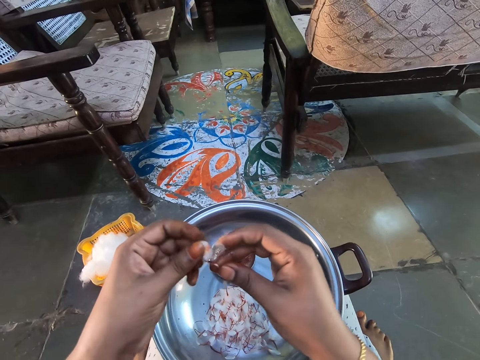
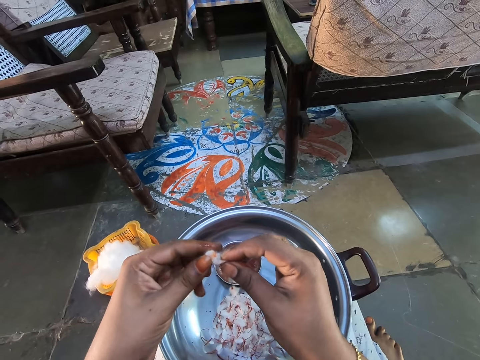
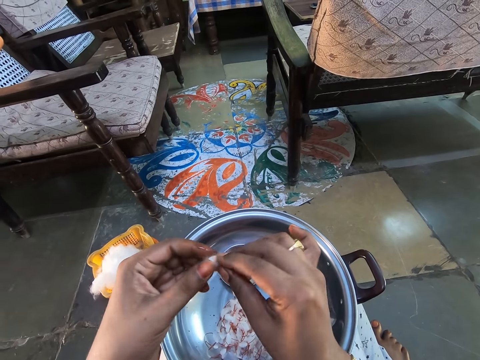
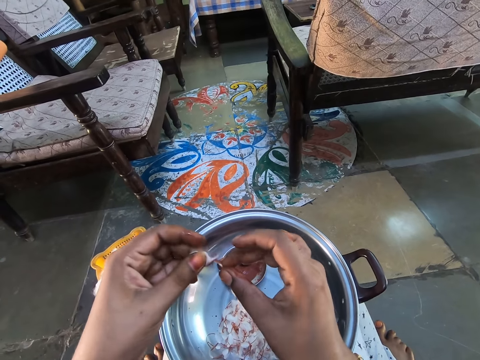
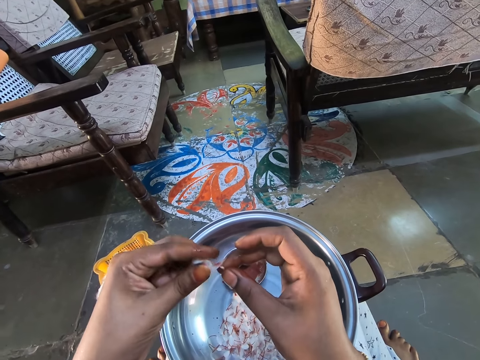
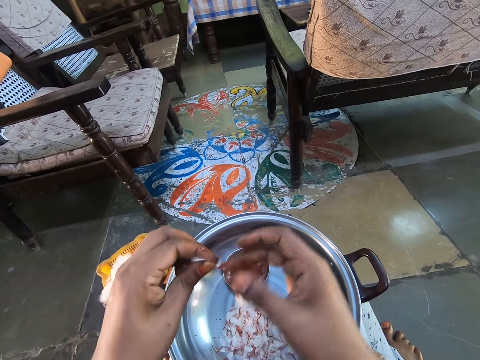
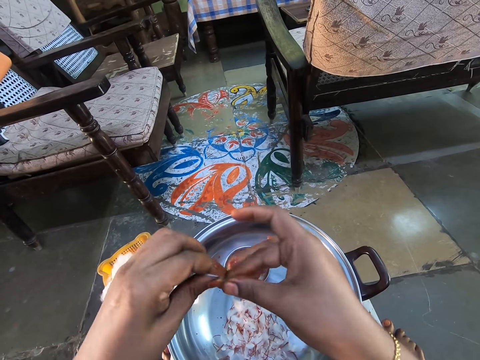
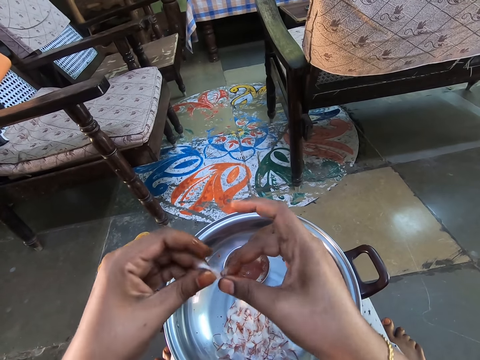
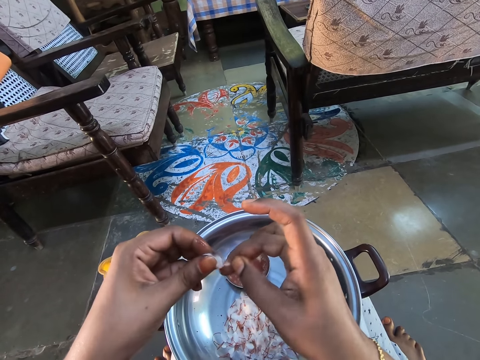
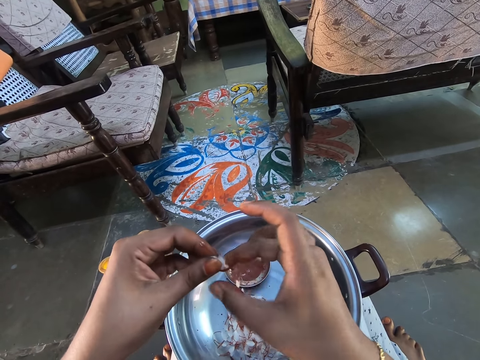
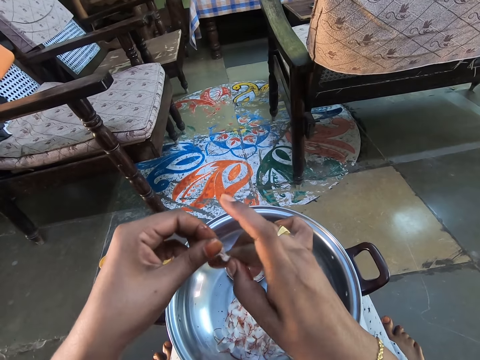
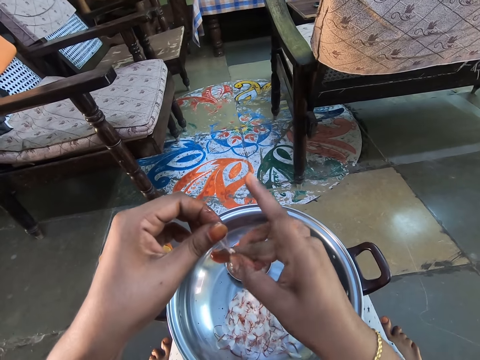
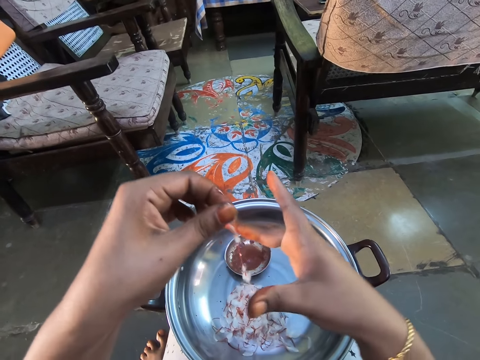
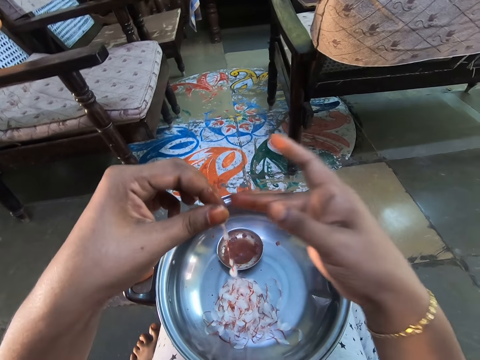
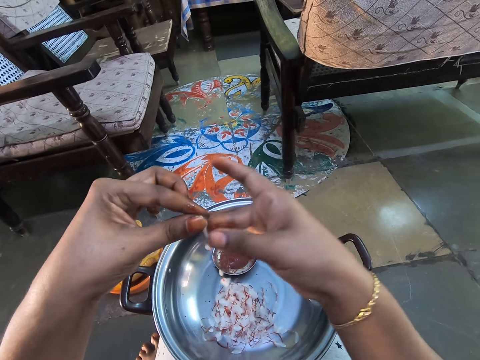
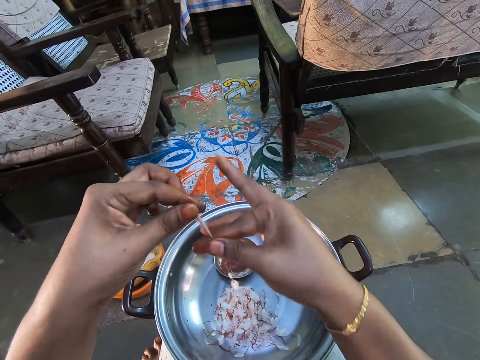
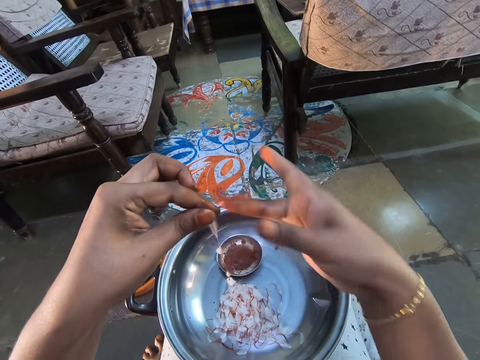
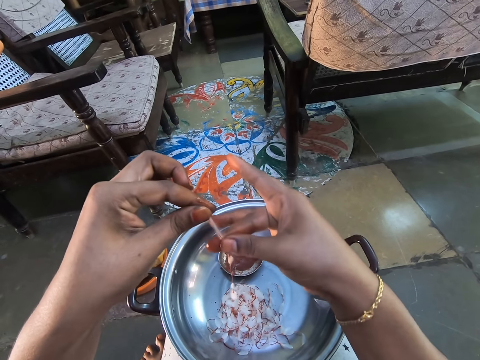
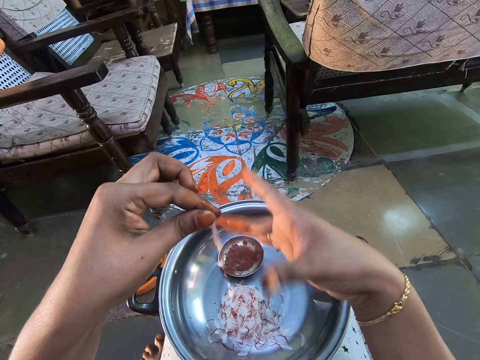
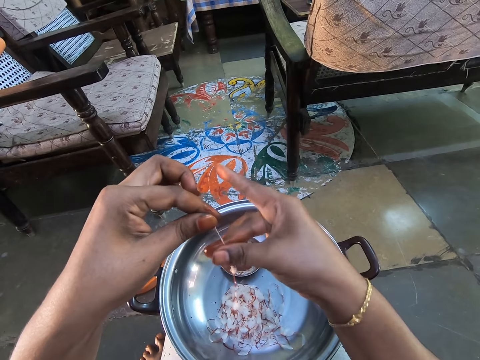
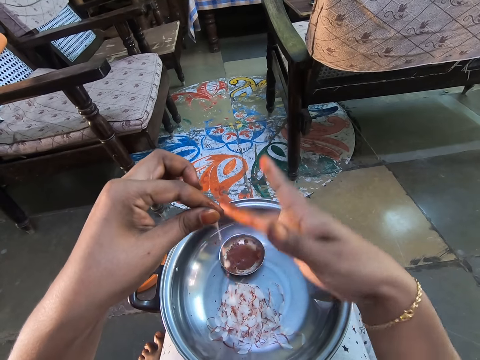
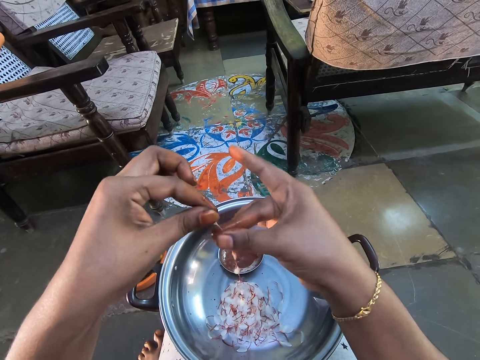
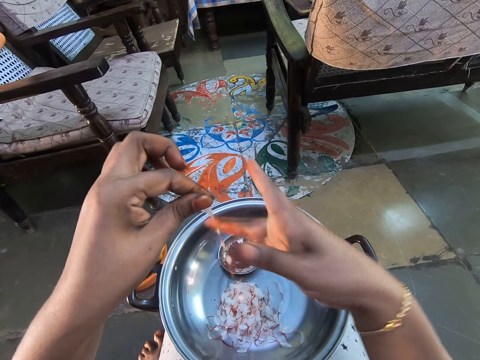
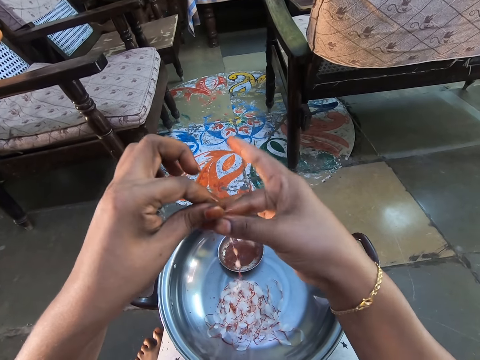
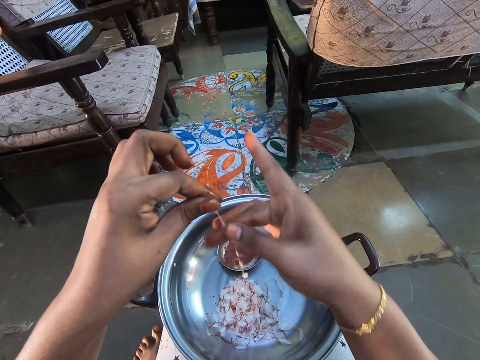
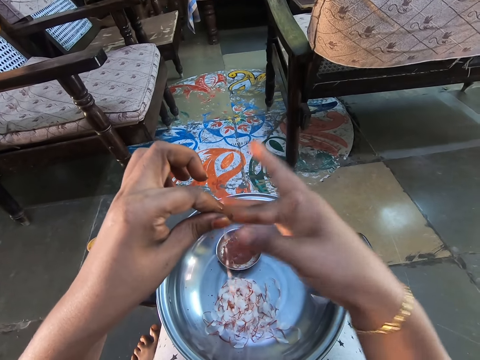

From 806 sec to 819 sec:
The camera wearer rolls the cotton wool. He connects the cotton candy in his hands. He makes notes with the cotton candy in his hand.

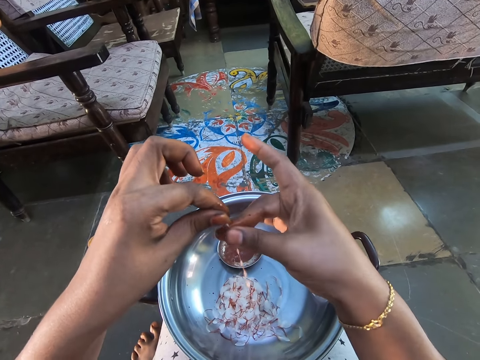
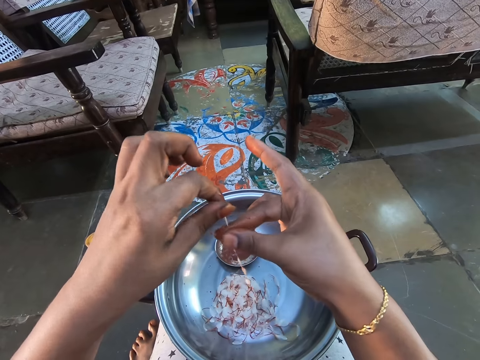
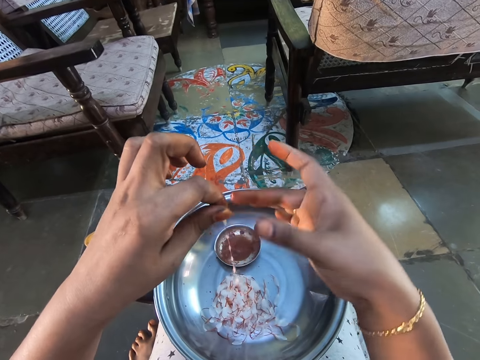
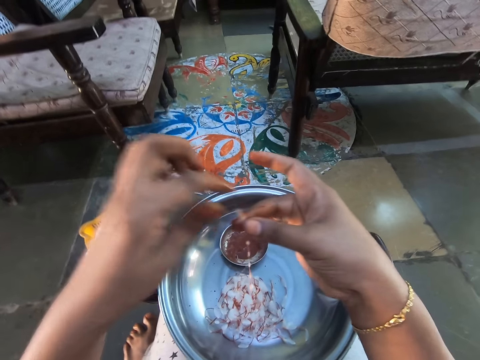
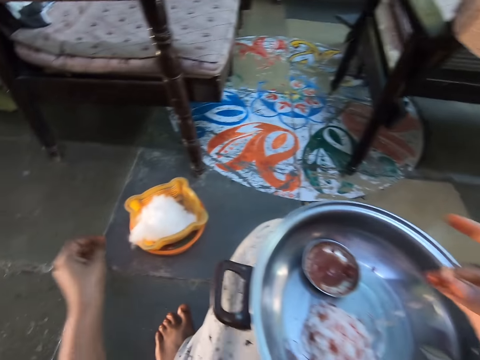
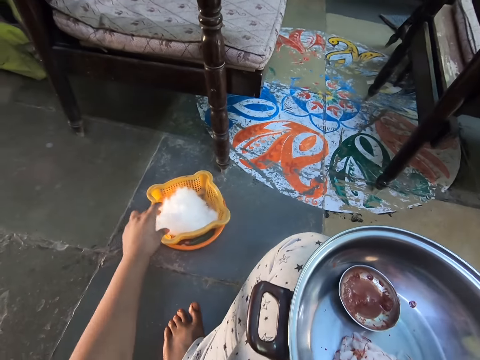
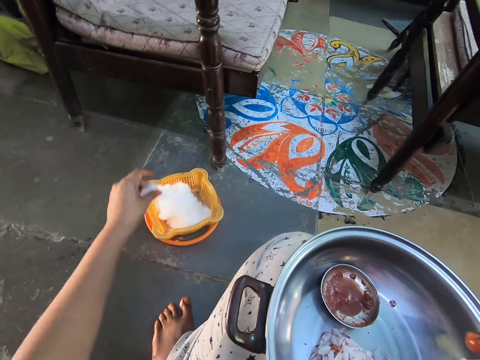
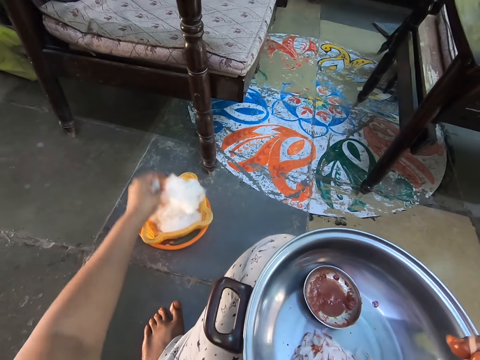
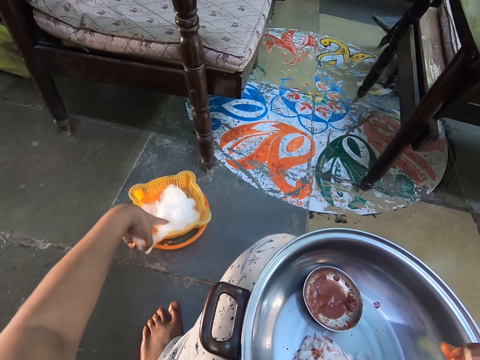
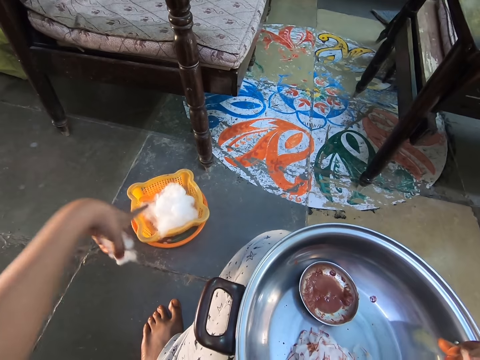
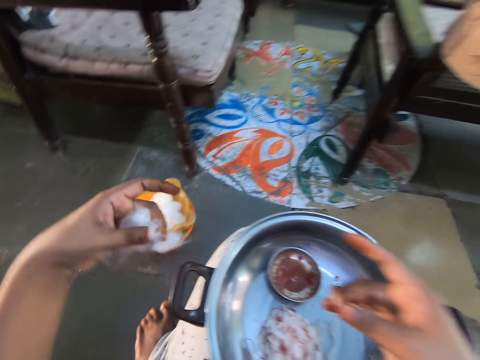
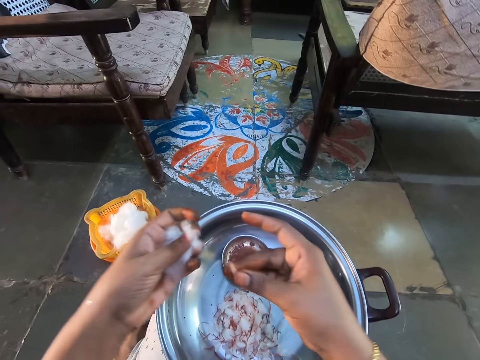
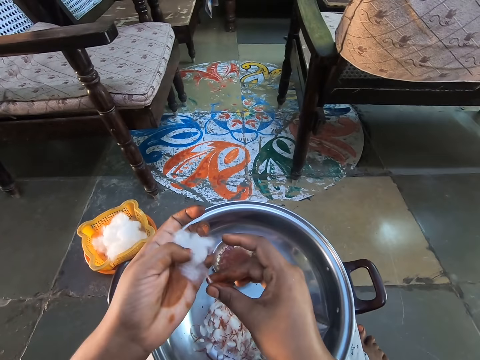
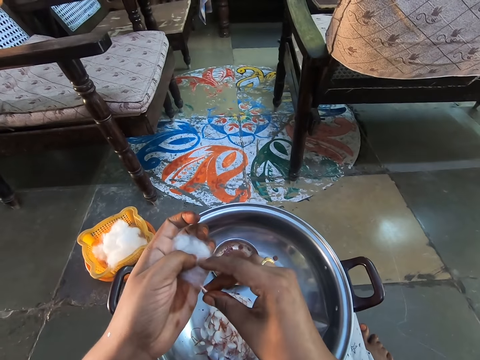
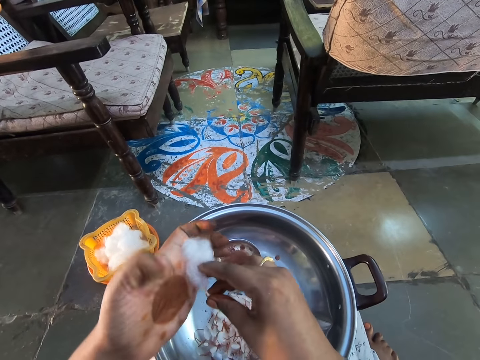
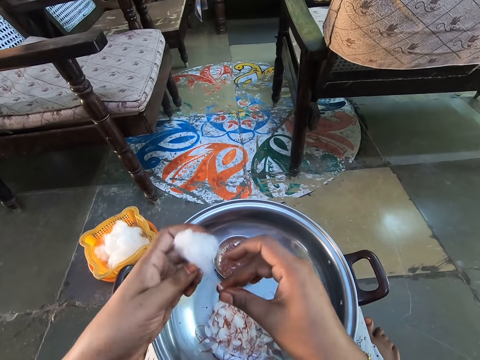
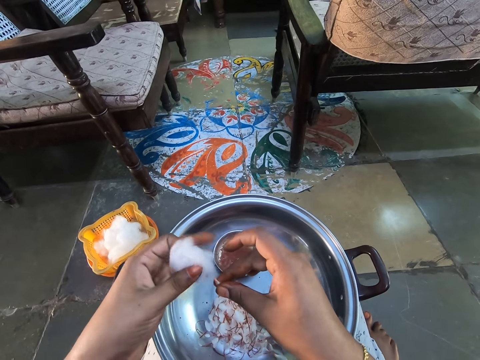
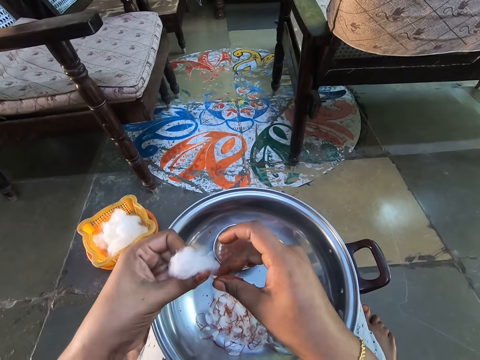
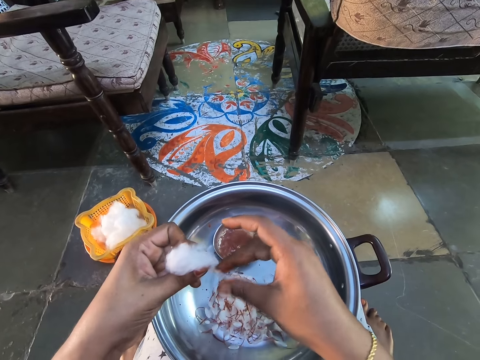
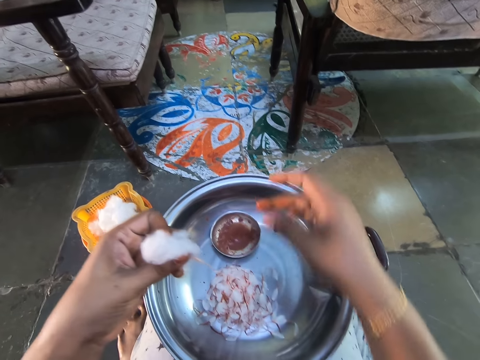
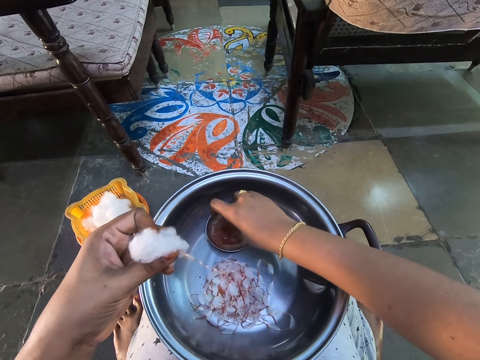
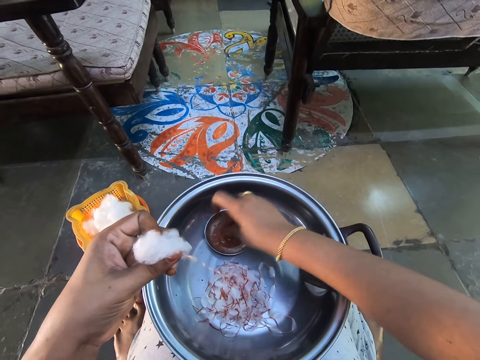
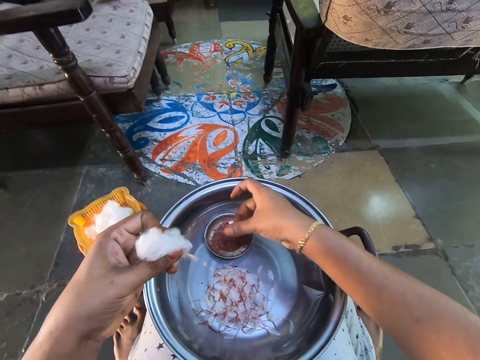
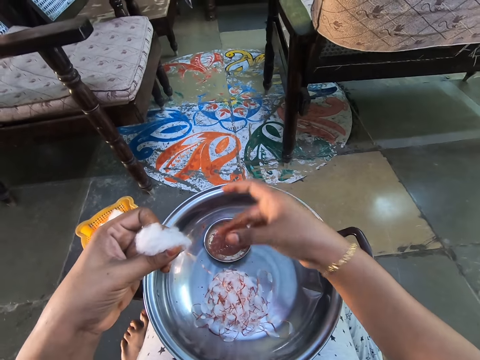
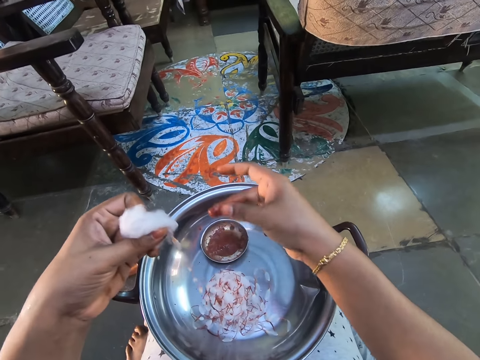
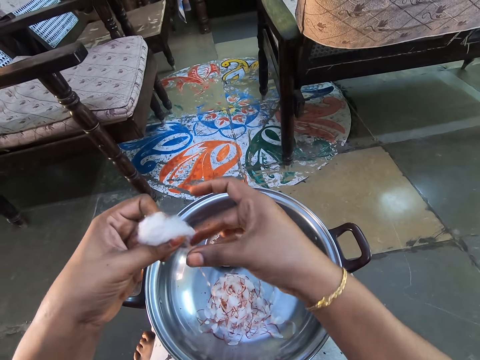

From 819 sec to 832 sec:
The camera wearer picks more cotton candy from the plate. She cuts the cotton wool. She dips fingers into the paste or paint. She rubs the paste in between her fingers.
